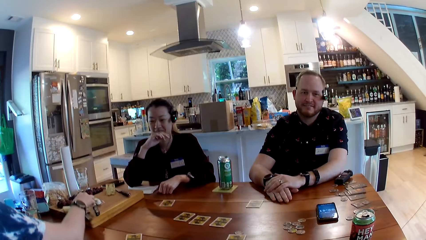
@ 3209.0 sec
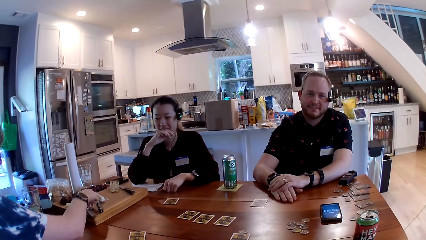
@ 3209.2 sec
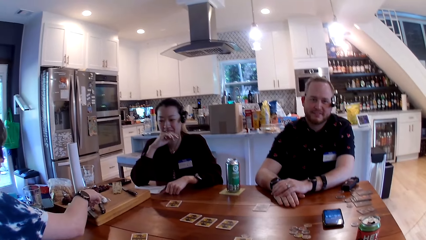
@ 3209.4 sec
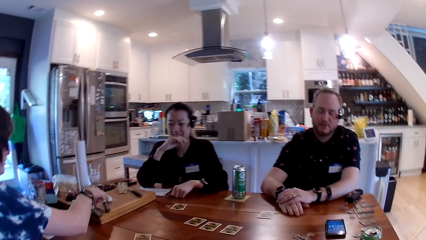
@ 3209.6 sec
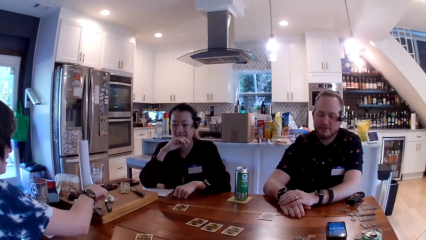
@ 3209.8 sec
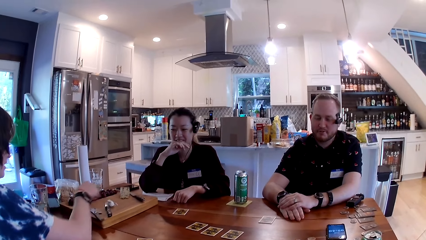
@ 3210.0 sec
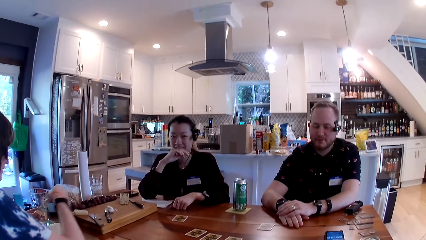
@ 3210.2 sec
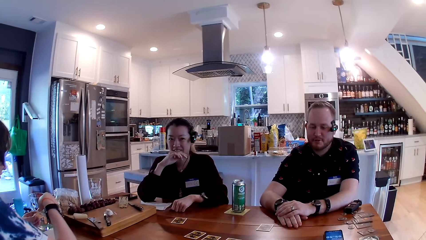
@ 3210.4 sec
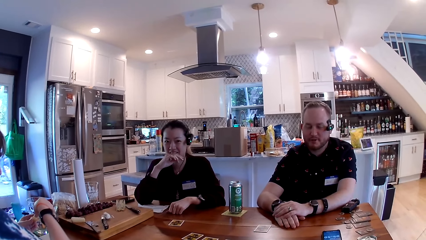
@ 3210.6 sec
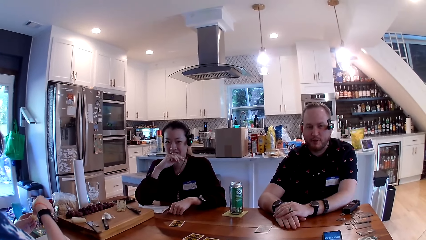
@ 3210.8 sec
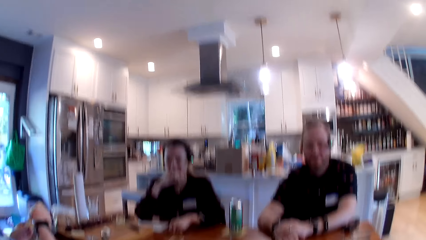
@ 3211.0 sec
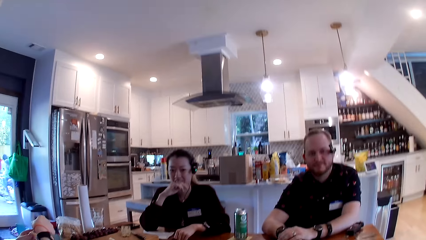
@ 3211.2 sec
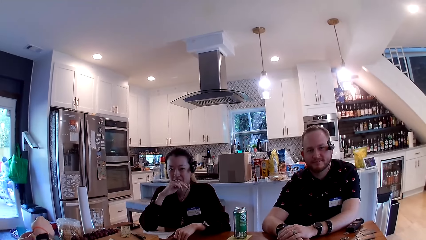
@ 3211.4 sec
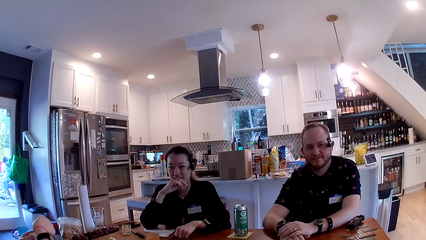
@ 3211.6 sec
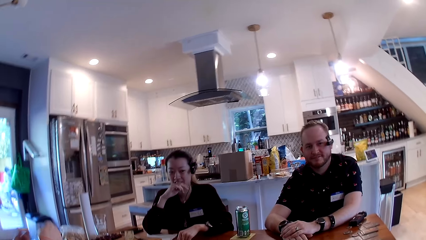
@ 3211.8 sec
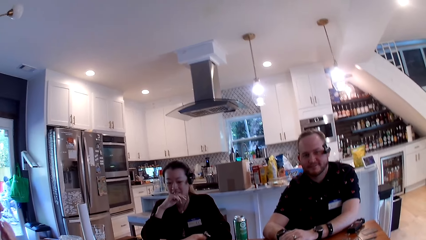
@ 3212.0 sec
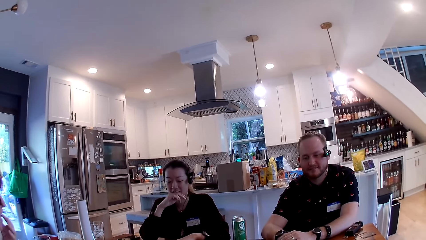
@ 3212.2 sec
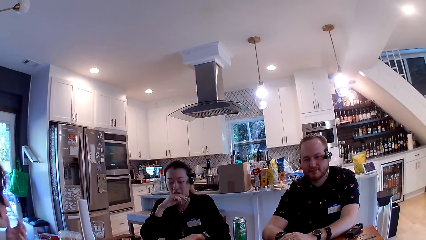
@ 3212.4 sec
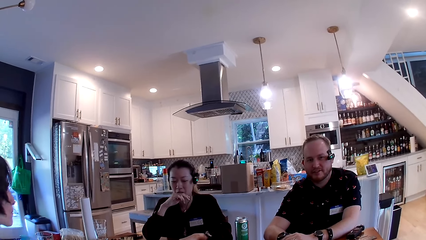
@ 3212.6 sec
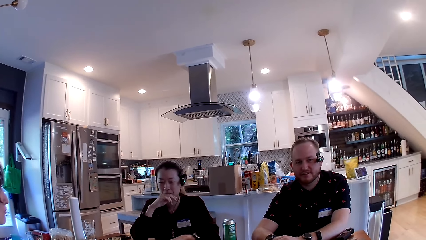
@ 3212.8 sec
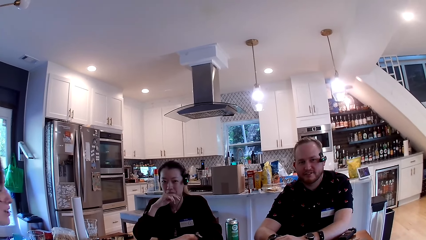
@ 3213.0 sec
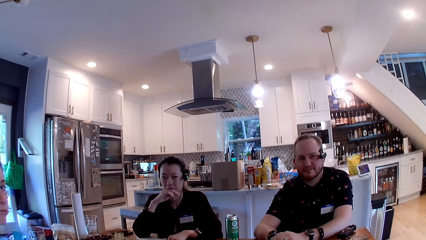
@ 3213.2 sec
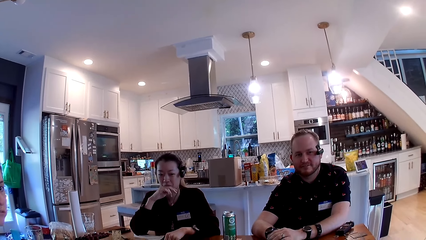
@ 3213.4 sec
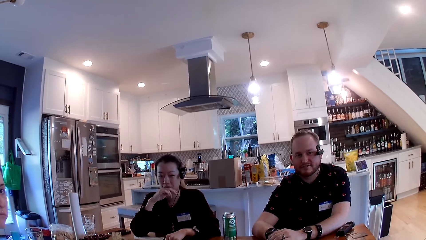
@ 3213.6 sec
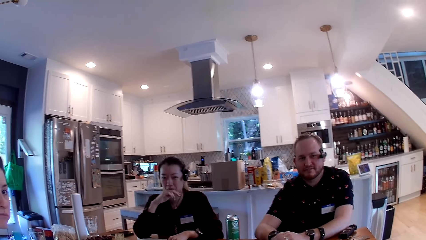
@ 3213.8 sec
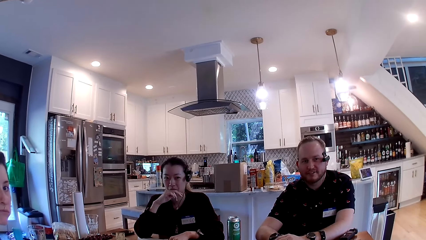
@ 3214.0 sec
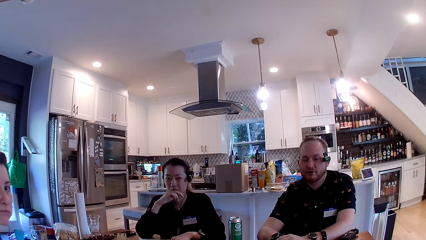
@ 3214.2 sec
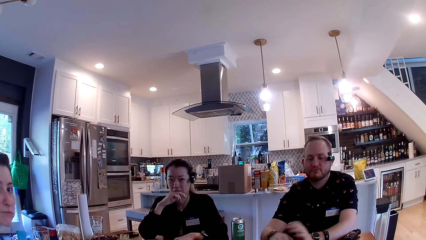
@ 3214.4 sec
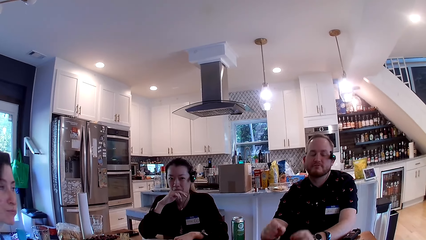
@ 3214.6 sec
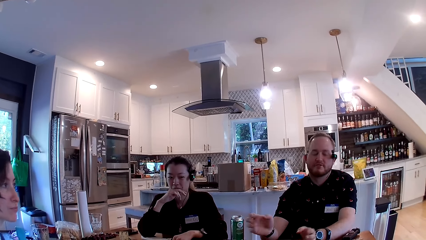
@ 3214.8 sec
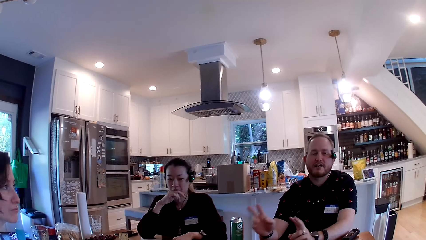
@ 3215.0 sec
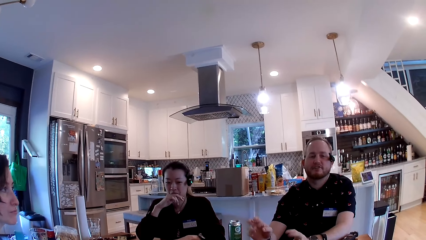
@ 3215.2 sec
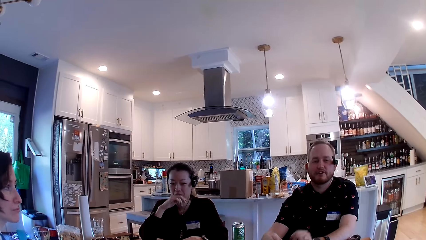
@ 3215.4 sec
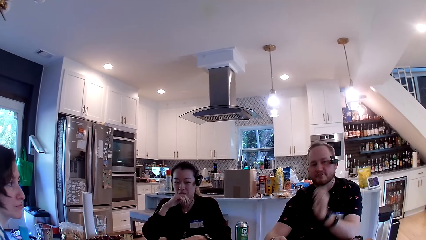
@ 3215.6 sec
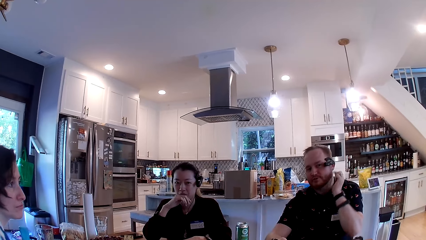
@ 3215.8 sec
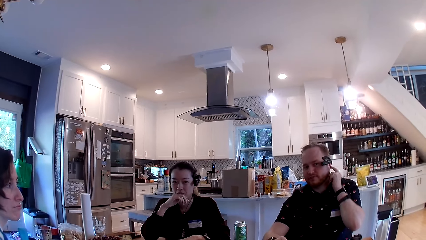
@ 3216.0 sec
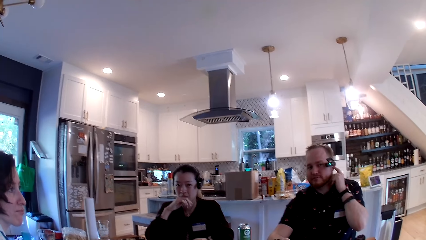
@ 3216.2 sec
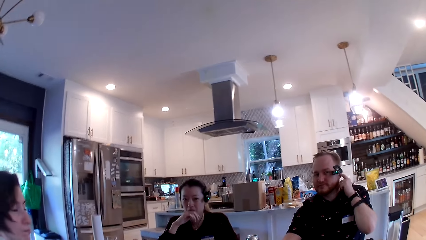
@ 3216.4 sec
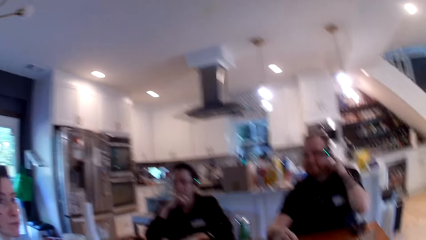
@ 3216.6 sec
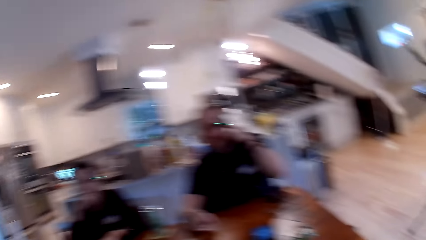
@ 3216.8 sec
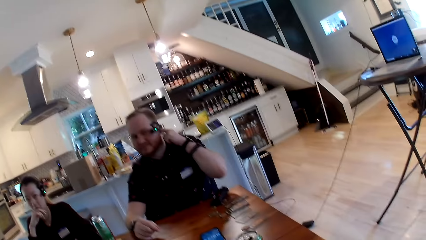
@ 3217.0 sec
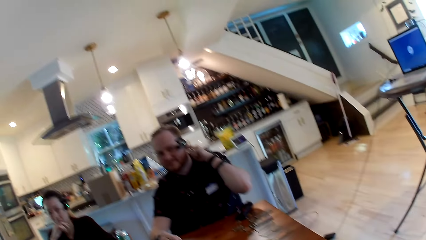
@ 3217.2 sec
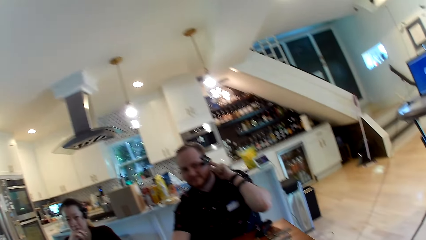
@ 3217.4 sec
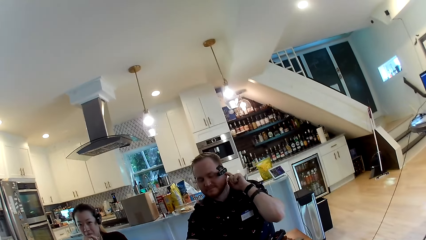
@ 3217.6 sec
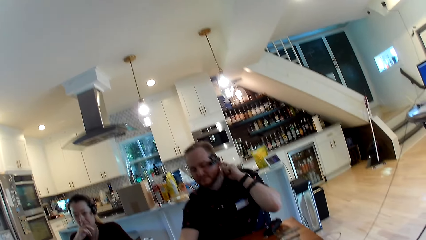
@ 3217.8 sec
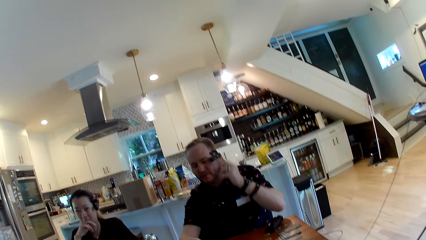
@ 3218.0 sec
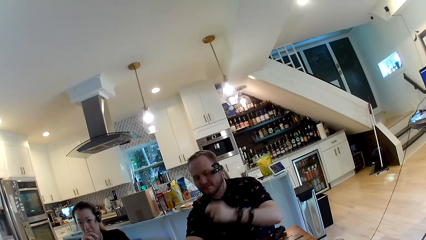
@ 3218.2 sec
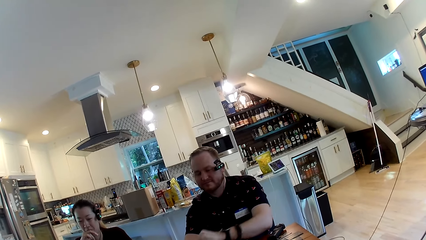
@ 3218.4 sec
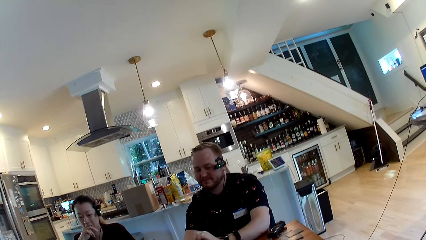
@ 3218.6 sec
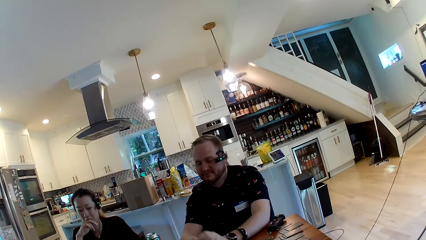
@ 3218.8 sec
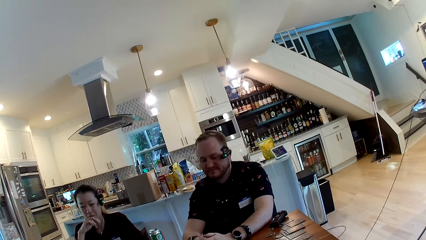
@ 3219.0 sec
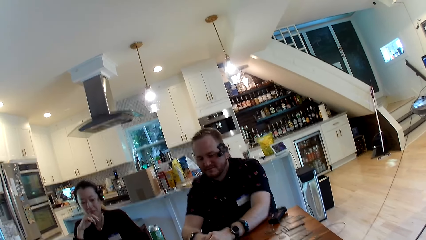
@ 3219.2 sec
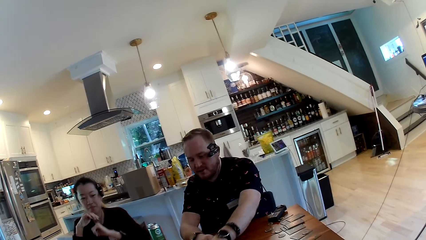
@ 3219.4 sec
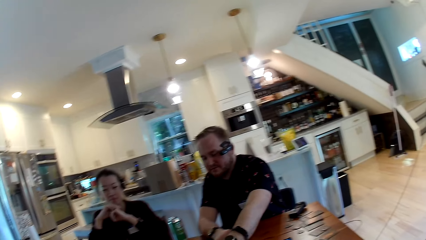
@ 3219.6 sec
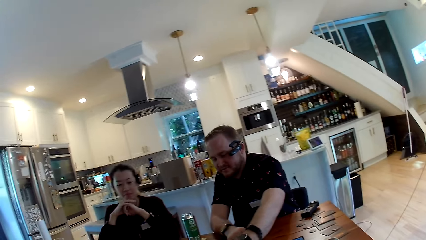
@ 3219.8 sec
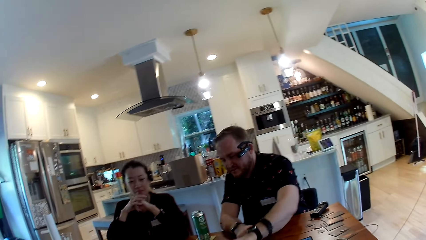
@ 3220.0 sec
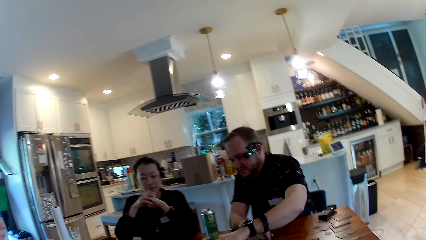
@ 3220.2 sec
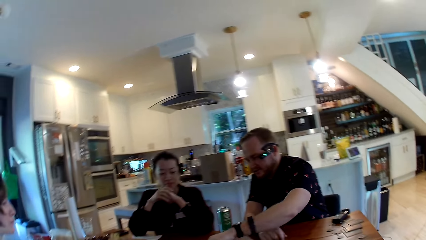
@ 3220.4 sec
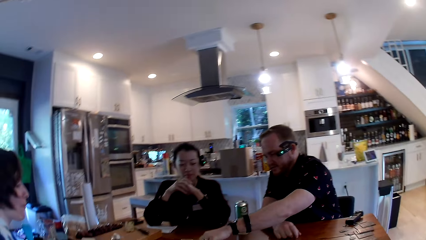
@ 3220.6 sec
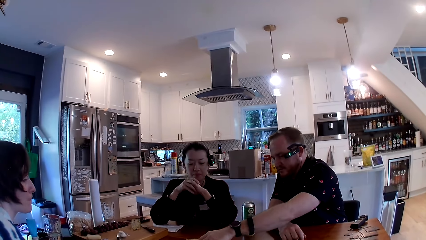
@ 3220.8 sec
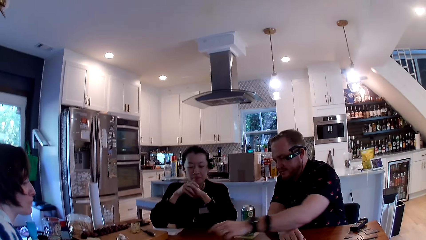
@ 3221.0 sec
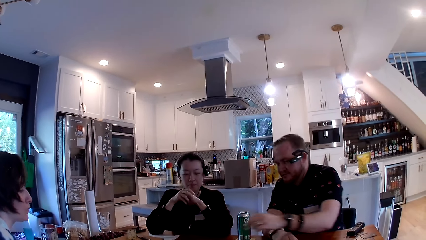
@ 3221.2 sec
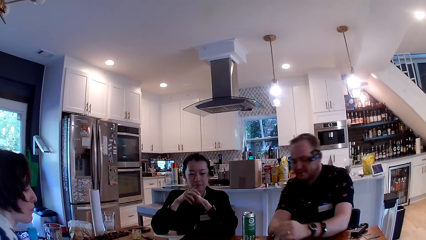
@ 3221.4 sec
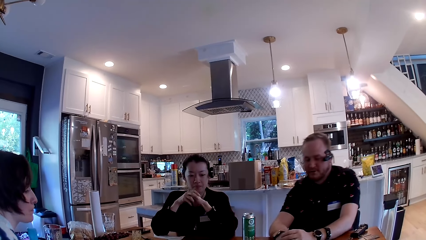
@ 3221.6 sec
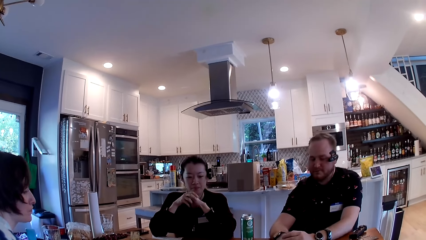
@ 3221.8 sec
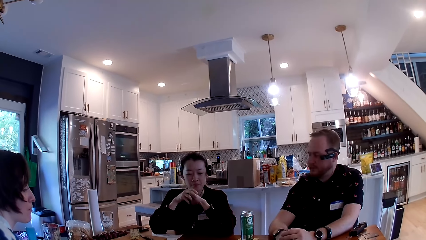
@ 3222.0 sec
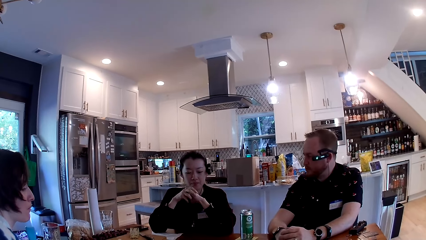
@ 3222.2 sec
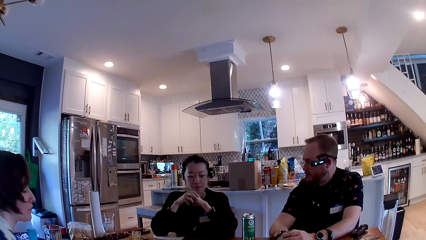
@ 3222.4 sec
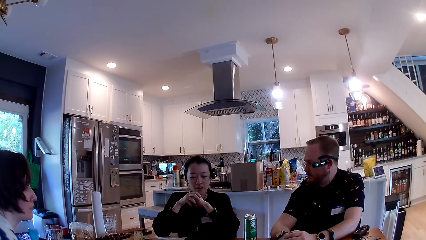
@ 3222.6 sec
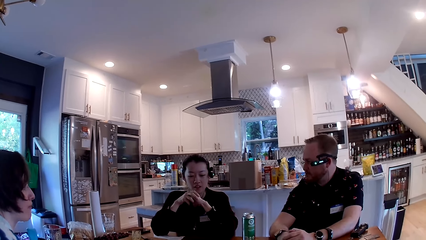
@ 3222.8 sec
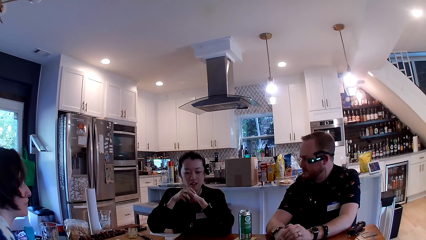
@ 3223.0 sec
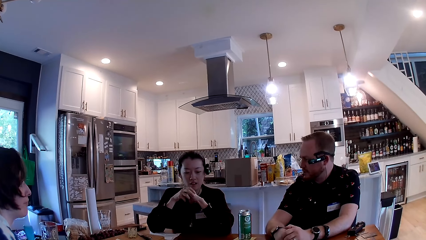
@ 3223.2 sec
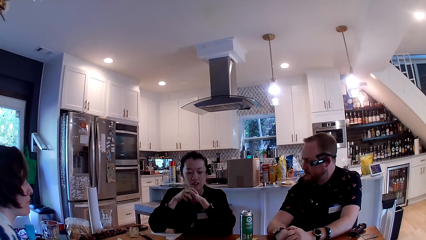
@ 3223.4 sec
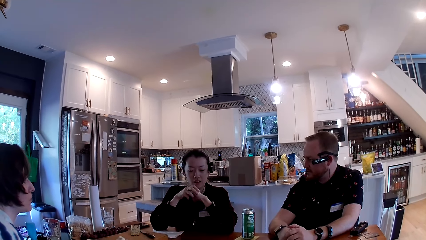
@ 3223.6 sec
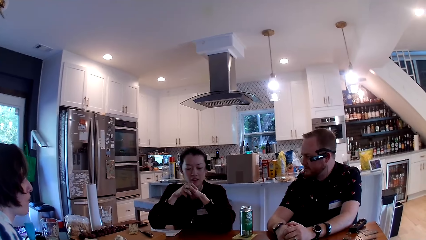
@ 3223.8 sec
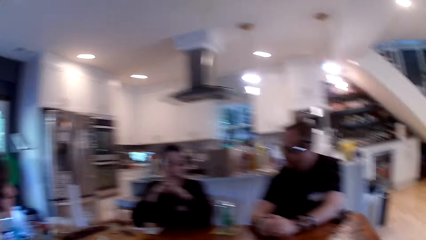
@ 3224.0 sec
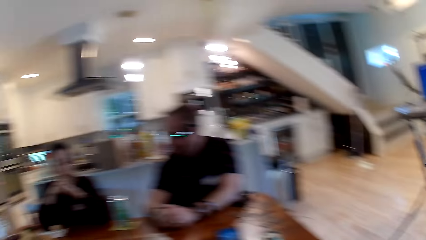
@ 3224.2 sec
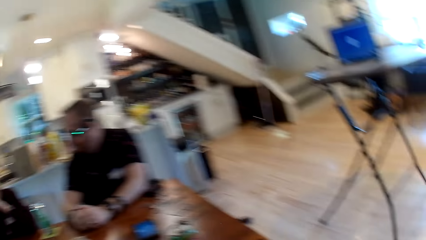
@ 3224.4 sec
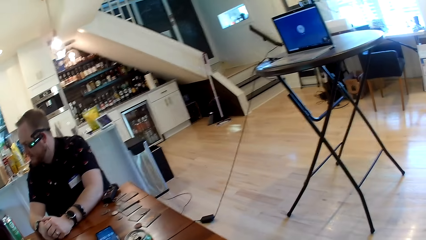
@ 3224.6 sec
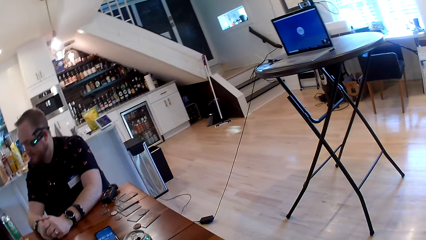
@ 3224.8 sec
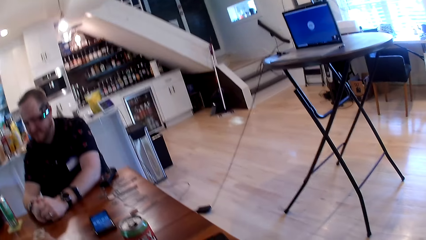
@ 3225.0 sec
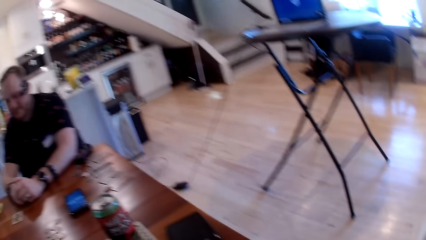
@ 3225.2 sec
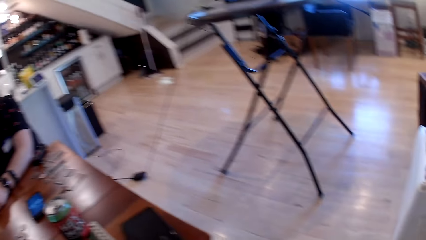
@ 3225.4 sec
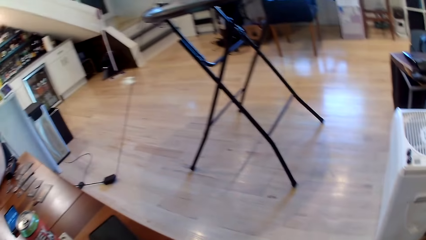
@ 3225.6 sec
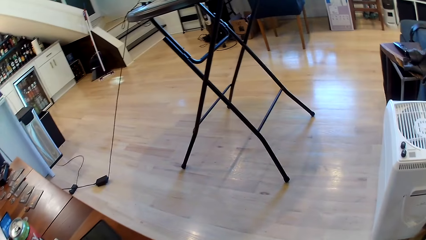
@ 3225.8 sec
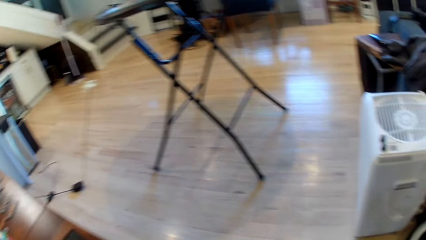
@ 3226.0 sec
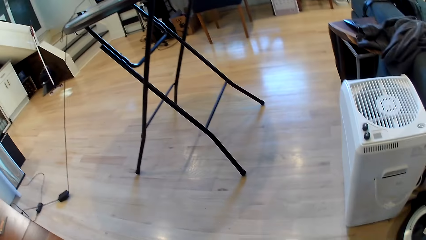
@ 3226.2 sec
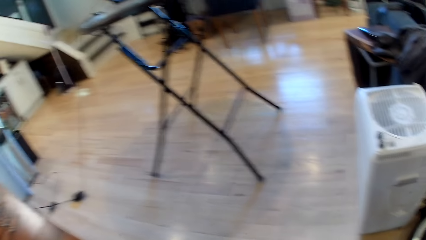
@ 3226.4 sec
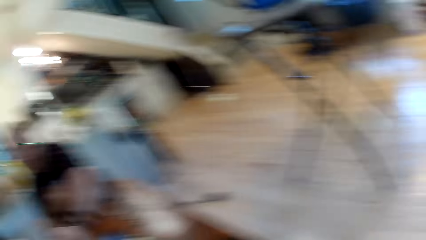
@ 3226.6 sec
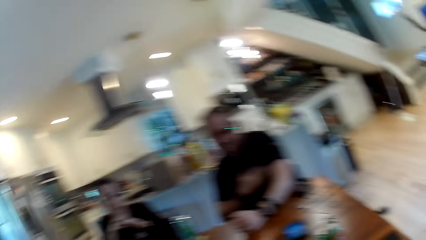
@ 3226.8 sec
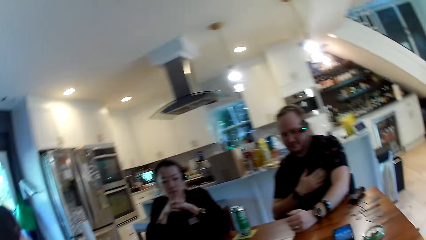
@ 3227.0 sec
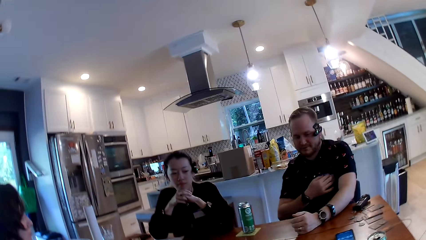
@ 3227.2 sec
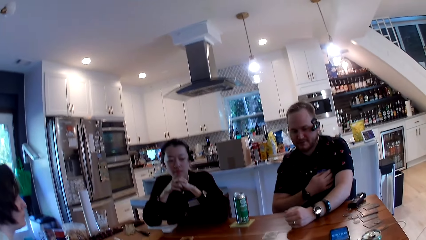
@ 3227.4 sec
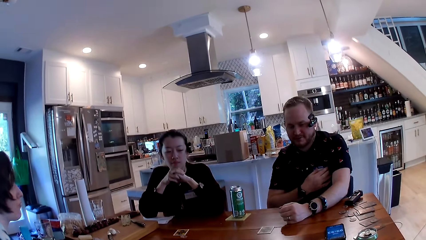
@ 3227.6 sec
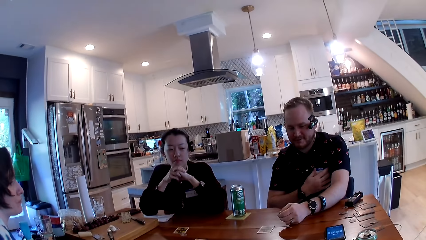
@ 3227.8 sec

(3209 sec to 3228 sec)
A person puts the hands on the table. A woman scoops some milk on the wooden tray. The first person talks to the camera wearer. Another person looks at the camera wearer. The first person touches the head. The camera wearer talks to the first person. They talk and pick a card. The first person talks to a third person. The camera wearer looks around.
